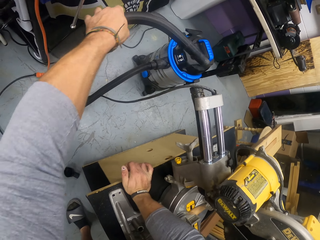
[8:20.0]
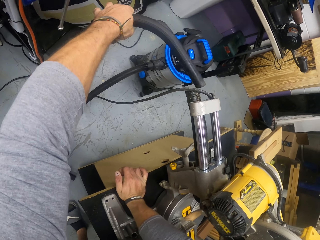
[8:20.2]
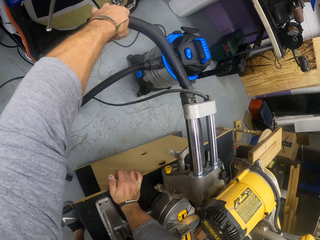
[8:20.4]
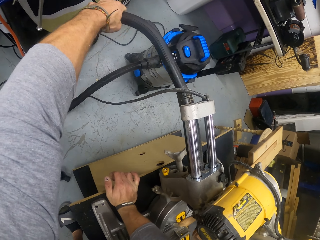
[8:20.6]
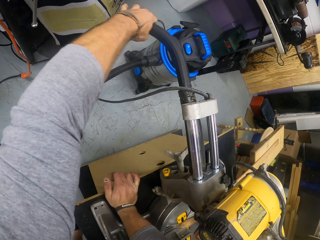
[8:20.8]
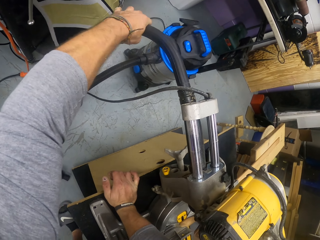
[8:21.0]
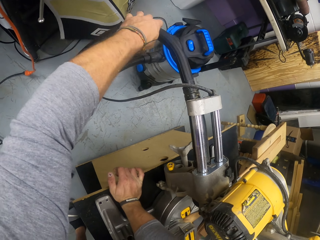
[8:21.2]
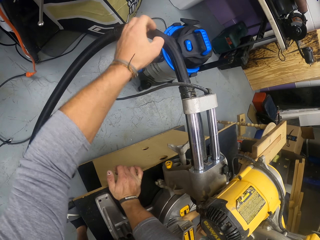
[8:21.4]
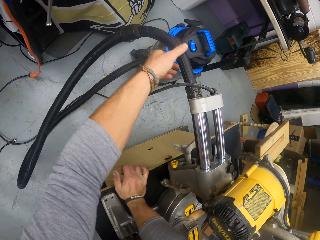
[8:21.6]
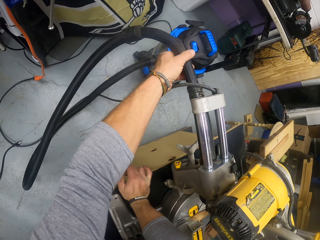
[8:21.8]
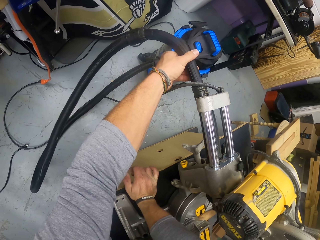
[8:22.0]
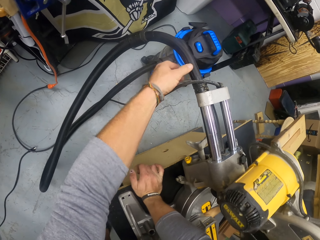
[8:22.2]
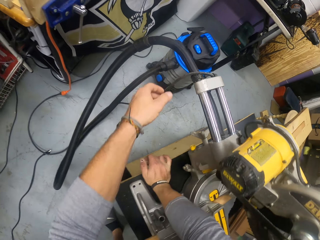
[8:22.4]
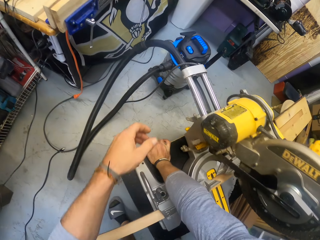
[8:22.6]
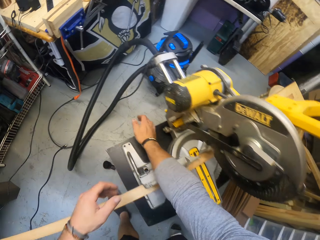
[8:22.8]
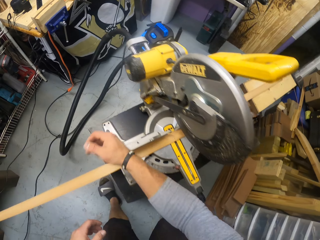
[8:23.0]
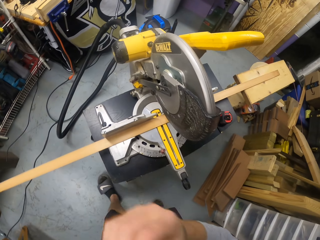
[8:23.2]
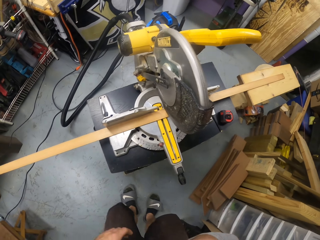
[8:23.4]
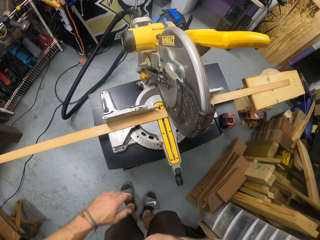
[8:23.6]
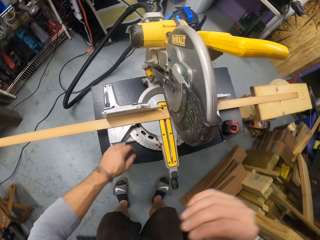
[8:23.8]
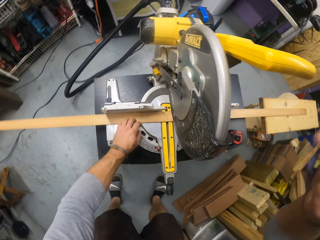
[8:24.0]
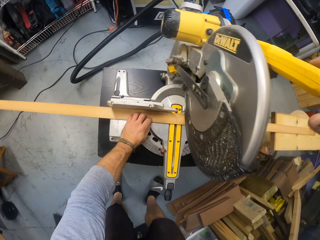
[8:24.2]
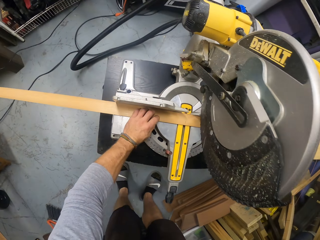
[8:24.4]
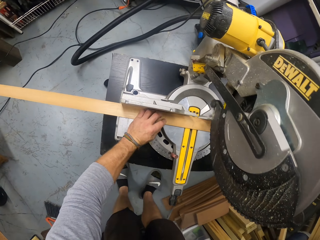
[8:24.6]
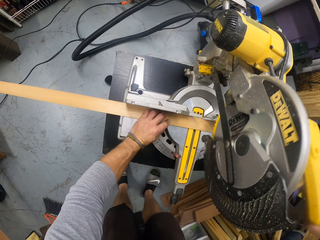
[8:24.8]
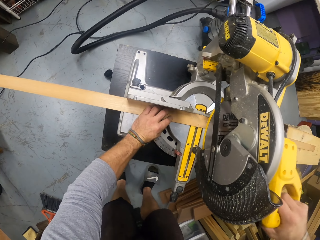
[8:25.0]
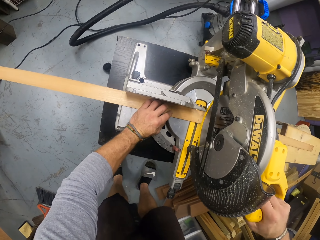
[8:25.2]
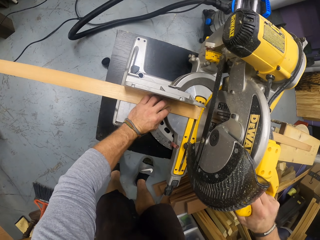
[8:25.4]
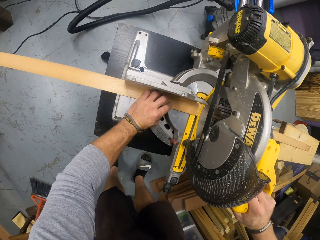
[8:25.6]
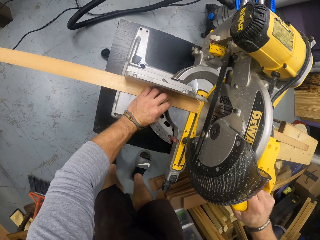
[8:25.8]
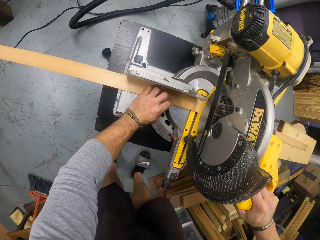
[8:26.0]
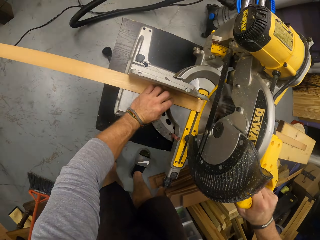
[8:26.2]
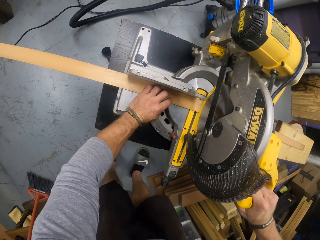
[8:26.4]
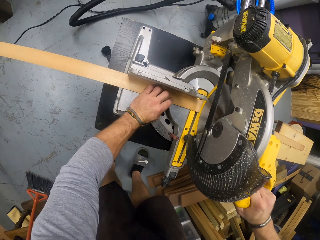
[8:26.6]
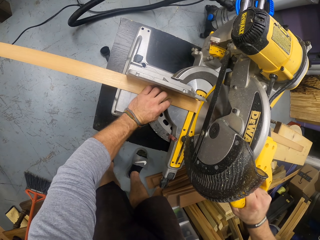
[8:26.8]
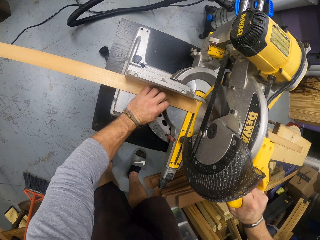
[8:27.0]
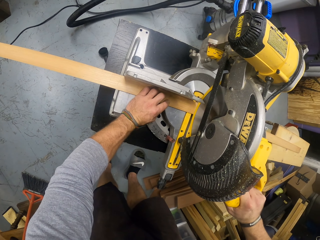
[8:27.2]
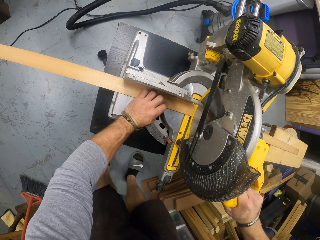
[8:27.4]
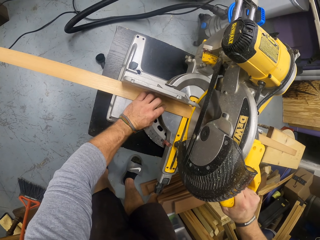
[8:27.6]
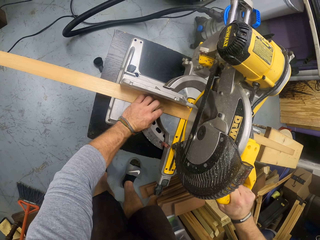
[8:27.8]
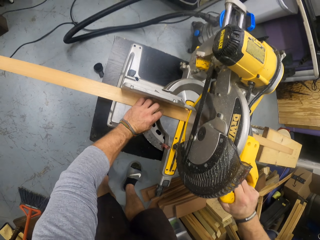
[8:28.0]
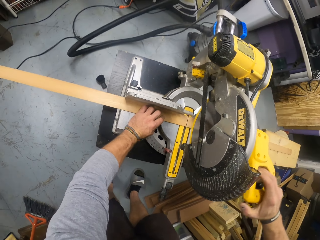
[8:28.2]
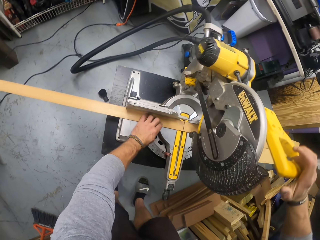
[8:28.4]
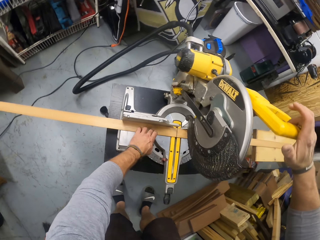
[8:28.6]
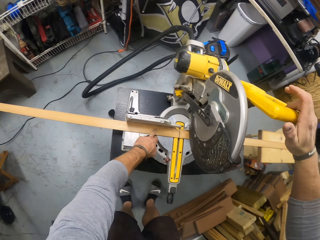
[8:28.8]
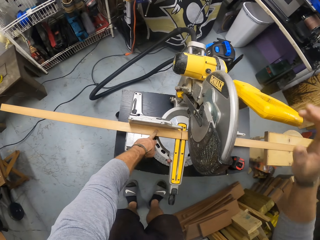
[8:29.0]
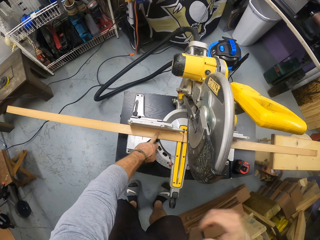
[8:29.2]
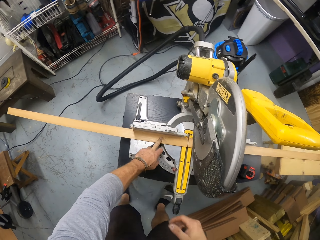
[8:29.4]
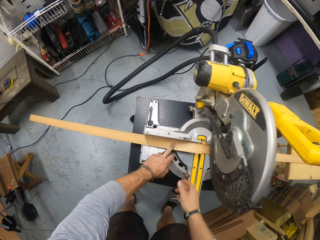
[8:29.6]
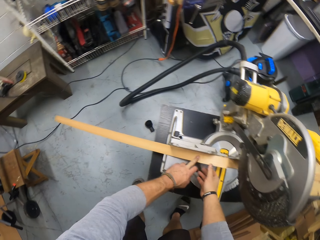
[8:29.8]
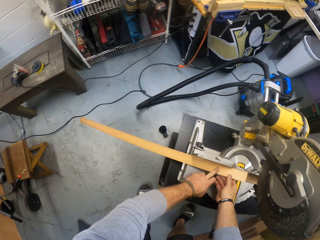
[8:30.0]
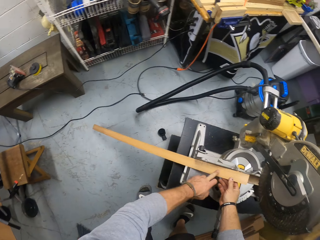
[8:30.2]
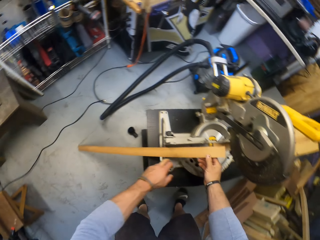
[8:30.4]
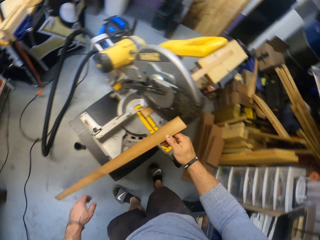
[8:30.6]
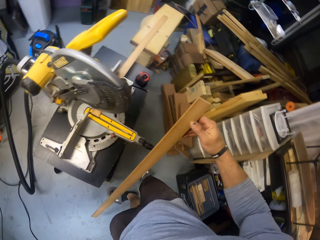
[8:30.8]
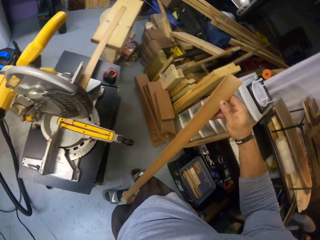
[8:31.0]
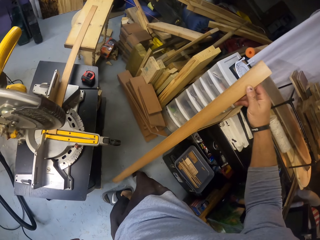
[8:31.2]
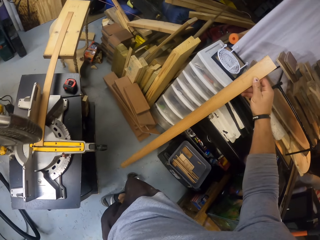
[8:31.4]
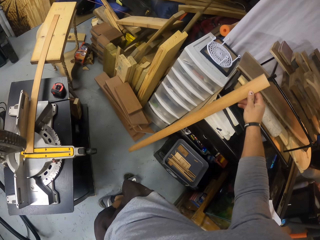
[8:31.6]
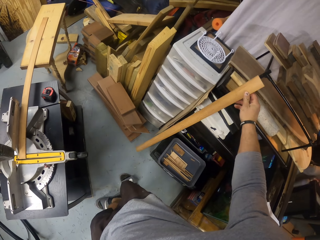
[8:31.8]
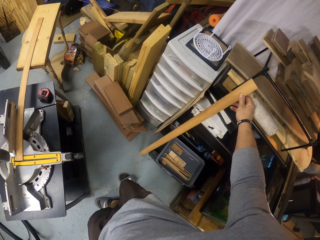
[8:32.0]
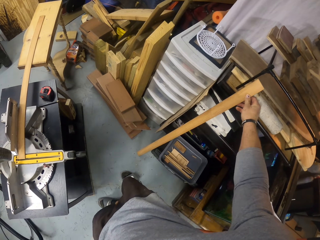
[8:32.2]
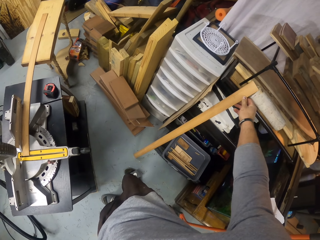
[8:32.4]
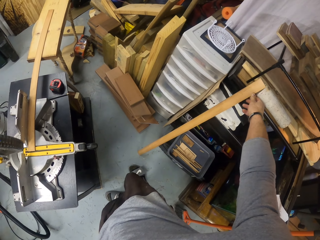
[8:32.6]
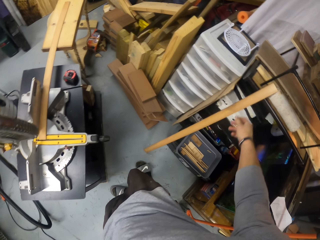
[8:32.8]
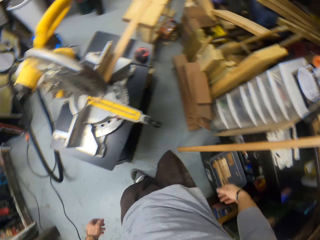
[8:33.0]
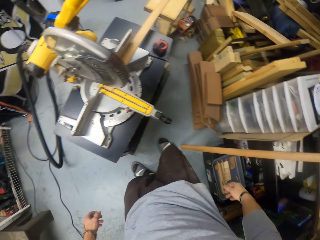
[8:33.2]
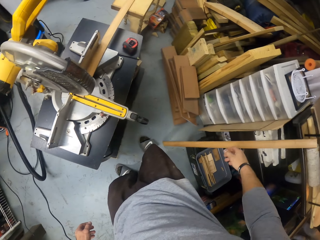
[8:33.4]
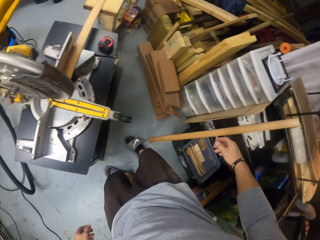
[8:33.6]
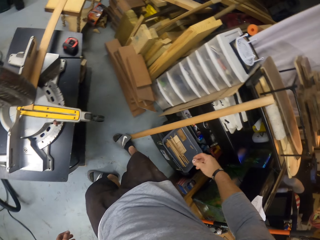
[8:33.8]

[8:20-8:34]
The camera wearer puts the vacuum cleaner hose in the hose compartment of the compound slide miter saw. He fixes the pipe on the cutting machine. He touches his face with his right hand. He holds the plank on the compound slide miter saw with his left hand. He pulls down the handle of the compound slide miter saw with his right hand. He cuts the plank with the compound slide miter saw. He pulls up the handle of the compound slide miter saw with his right hand. He picks a piece of the plank from the compound slide miter saw with his right hand. He places the piece of the plank in his right hand onto the floor. He slants the piece of wood on the table.

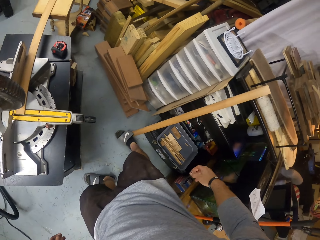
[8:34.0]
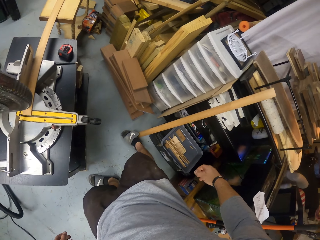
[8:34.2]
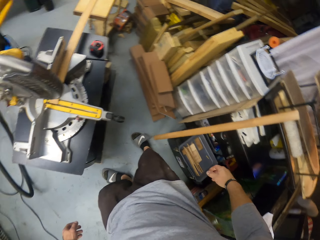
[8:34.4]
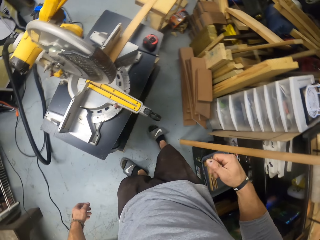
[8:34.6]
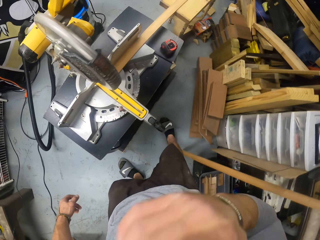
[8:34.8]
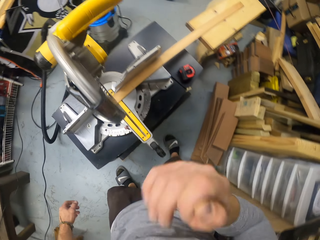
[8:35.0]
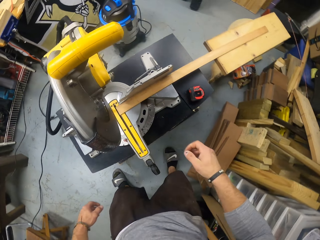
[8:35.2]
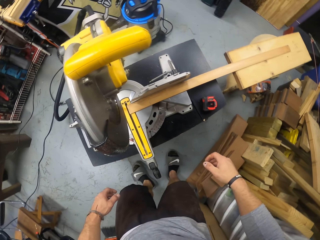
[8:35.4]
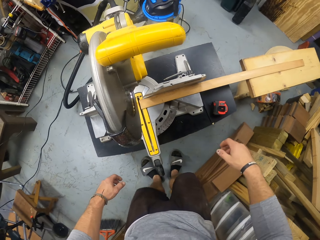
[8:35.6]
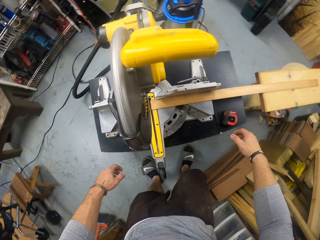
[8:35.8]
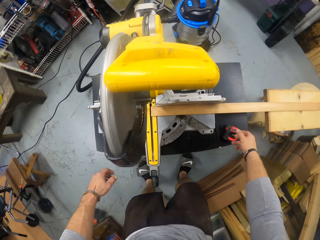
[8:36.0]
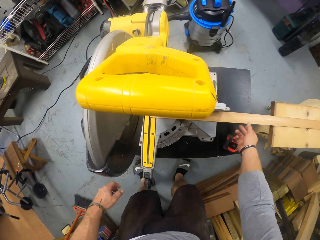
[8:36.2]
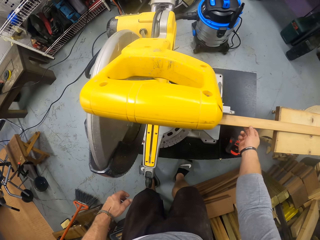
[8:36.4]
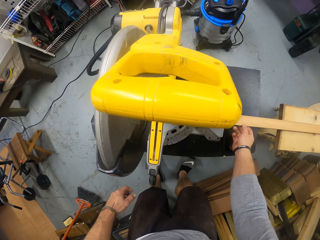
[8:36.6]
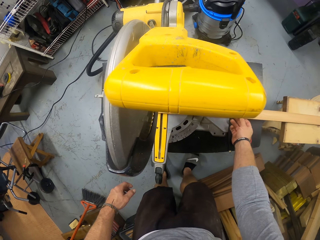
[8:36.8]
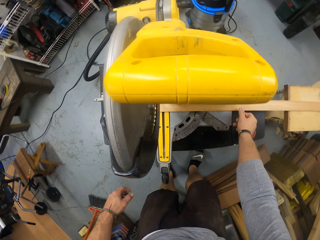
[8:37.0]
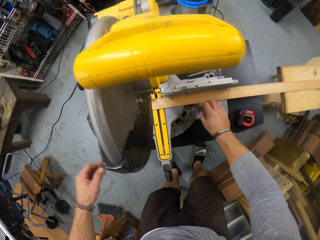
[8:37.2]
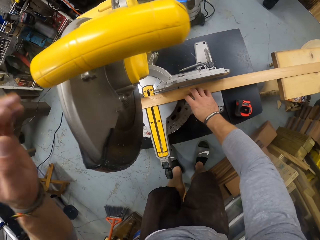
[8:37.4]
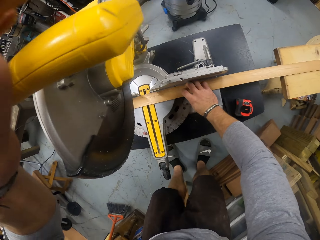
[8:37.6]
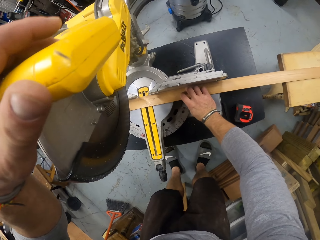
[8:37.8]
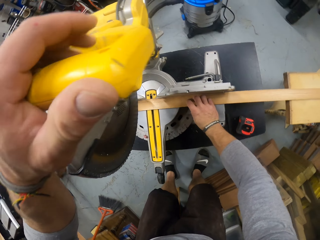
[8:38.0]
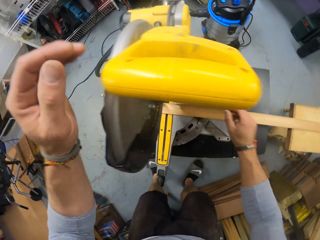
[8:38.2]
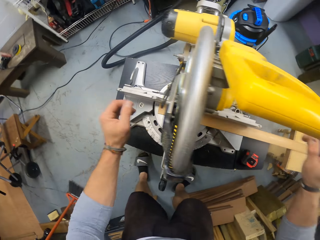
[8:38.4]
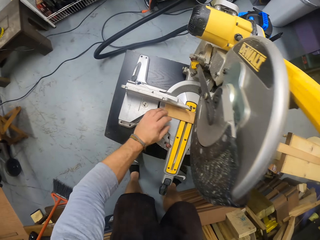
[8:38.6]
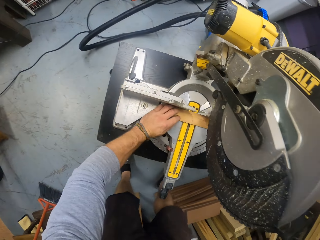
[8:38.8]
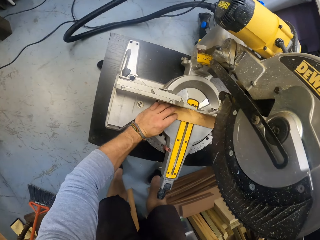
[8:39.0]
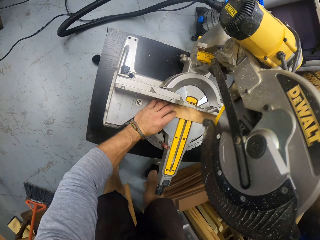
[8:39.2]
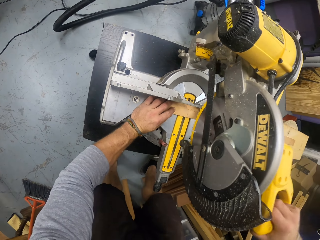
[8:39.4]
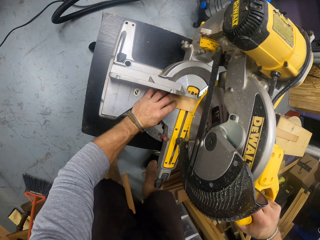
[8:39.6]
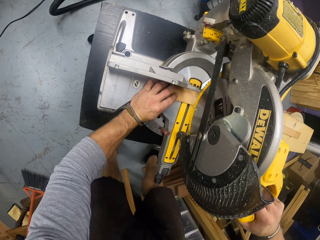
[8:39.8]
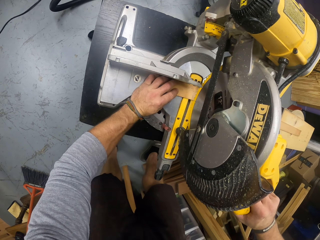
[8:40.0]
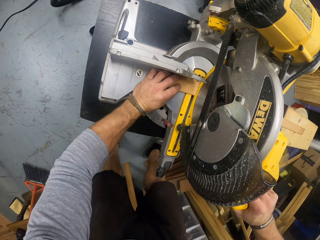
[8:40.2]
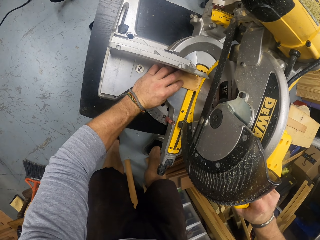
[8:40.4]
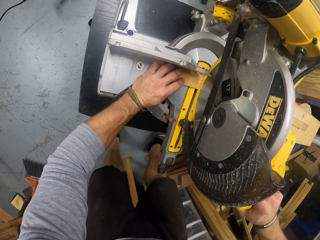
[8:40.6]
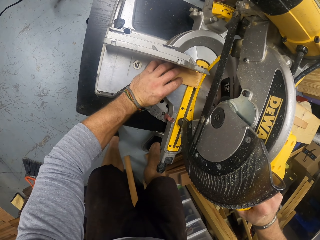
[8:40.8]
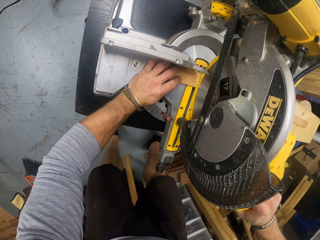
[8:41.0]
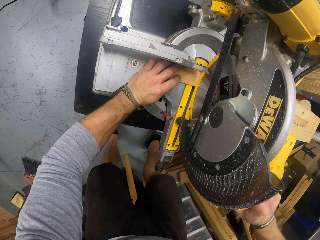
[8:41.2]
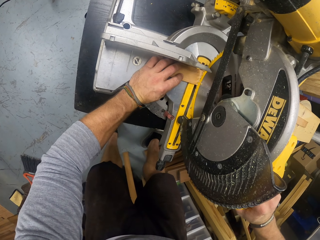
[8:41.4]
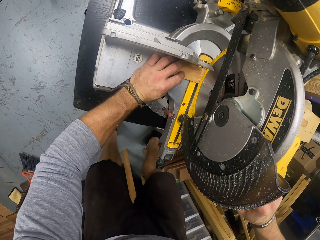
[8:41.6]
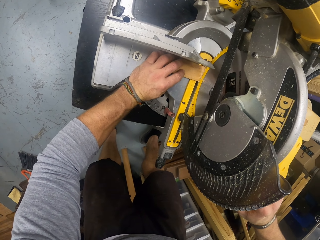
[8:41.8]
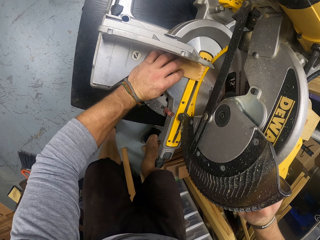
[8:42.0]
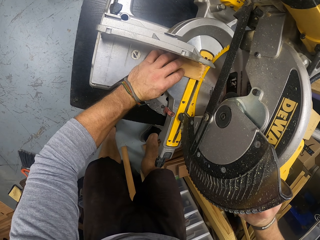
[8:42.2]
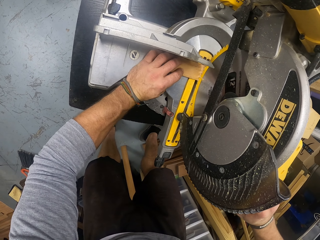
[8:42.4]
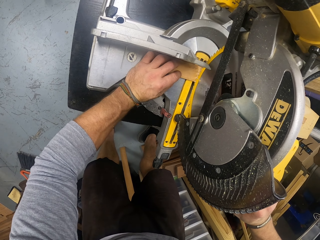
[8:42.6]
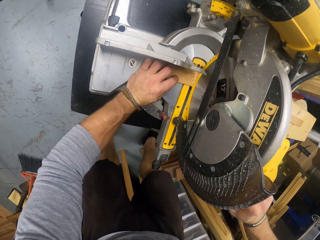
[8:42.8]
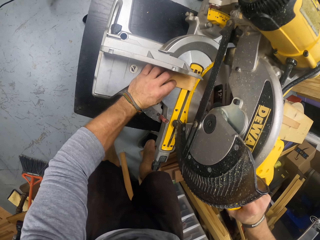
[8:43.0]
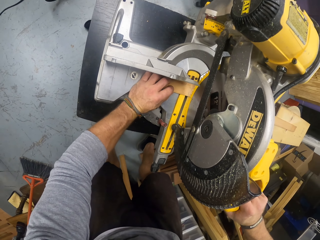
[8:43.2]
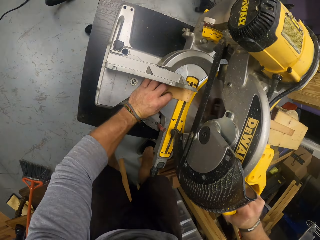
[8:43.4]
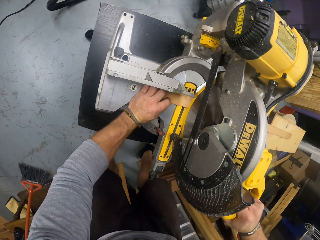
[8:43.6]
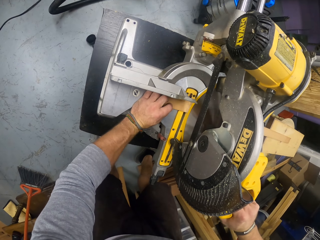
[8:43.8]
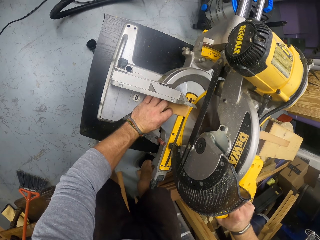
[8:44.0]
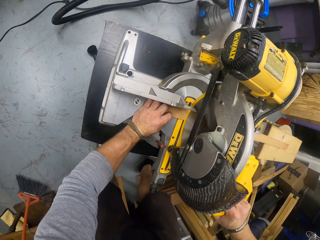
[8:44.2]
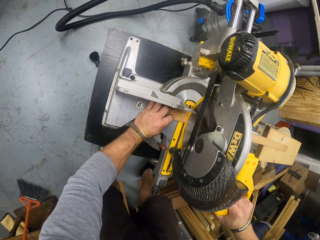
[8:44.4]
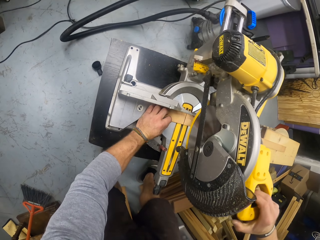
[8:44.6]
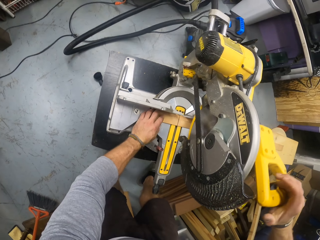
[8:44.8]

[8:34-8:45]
The camera wearer touches his face with his right hand. He adjusts the plank on the compound slide miter saw with his right hand. He drags the piece of wood on the cutting machine. He holds the handle of the compound slide miter saw with his left hand. He adjusts the plank on the compound slide miter saw with his left hand. He pulls down the handle of the compound slide miter saw with his right hand. He cuts the wood with the cutting machine.
